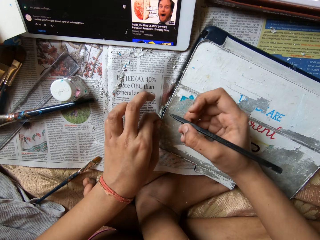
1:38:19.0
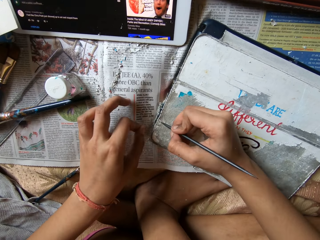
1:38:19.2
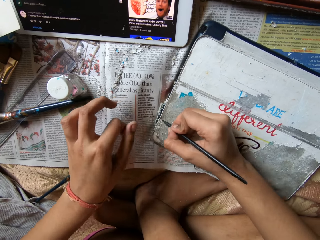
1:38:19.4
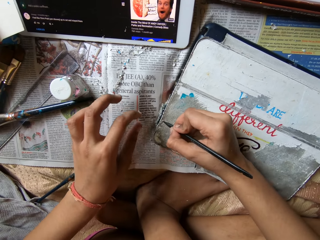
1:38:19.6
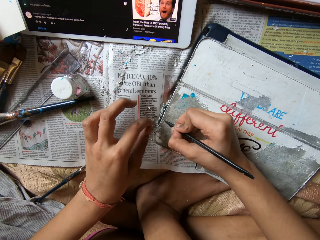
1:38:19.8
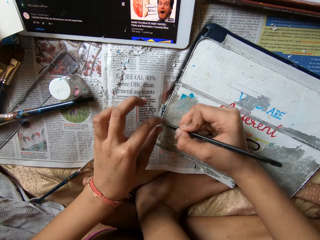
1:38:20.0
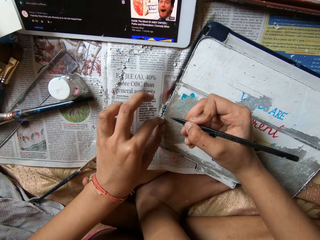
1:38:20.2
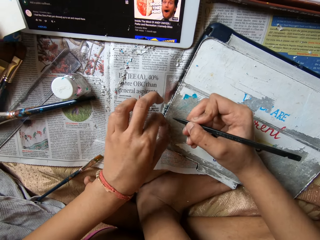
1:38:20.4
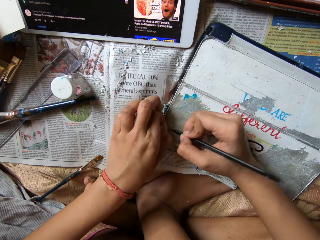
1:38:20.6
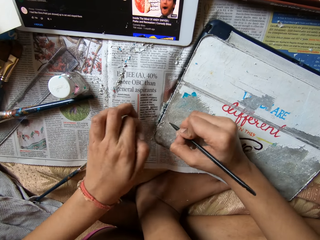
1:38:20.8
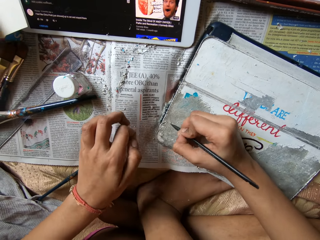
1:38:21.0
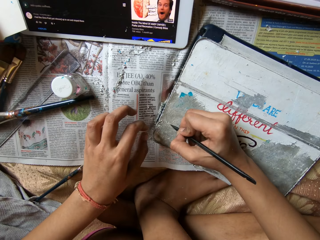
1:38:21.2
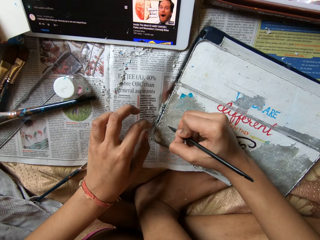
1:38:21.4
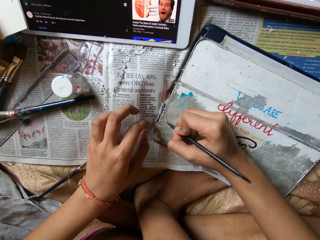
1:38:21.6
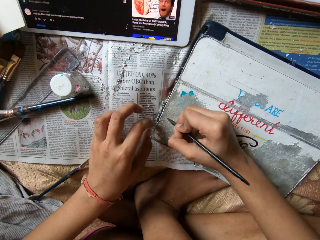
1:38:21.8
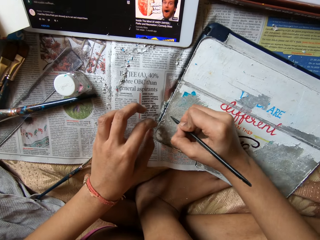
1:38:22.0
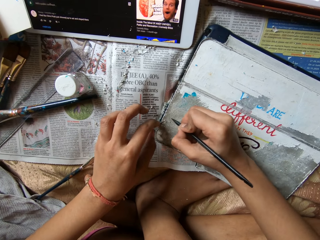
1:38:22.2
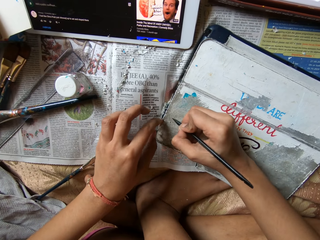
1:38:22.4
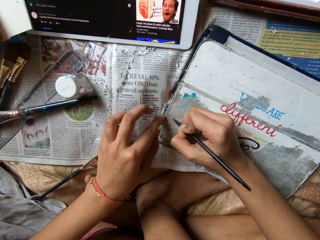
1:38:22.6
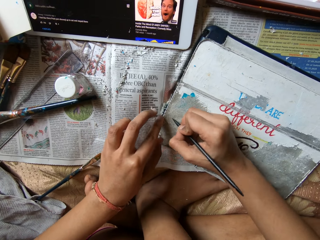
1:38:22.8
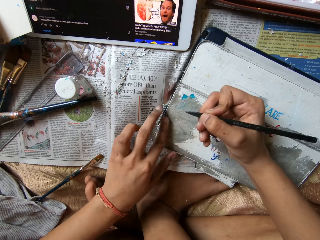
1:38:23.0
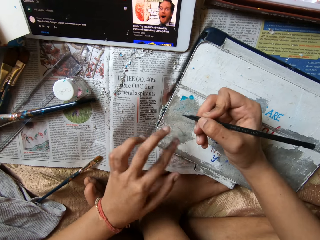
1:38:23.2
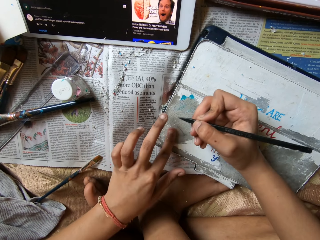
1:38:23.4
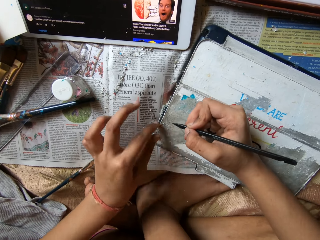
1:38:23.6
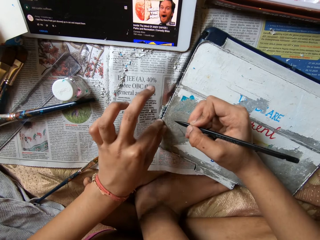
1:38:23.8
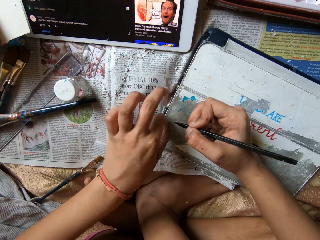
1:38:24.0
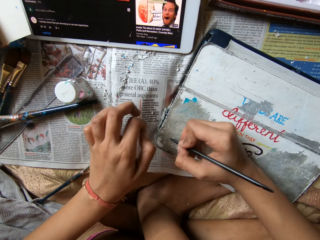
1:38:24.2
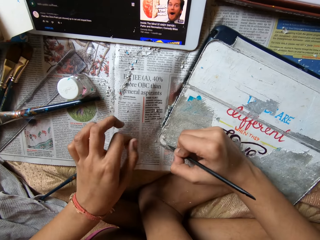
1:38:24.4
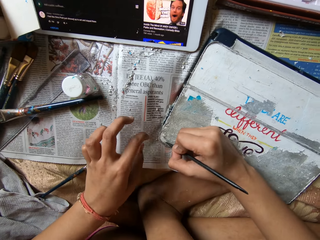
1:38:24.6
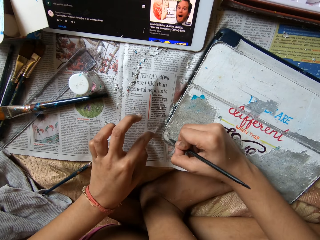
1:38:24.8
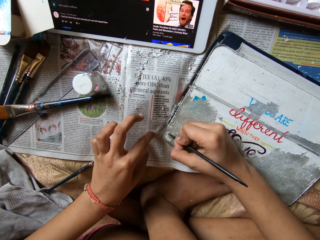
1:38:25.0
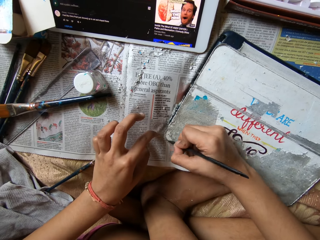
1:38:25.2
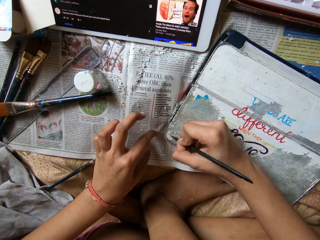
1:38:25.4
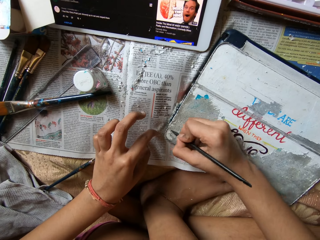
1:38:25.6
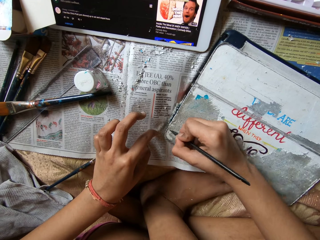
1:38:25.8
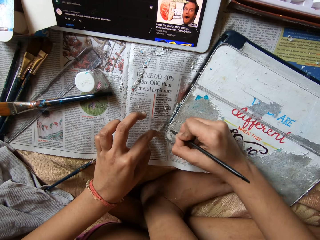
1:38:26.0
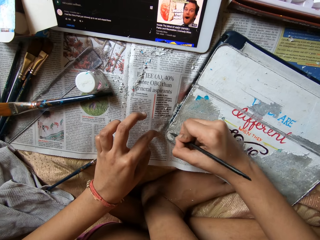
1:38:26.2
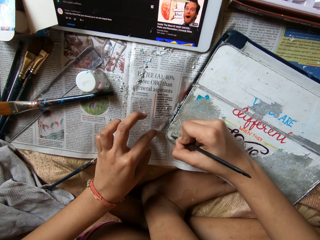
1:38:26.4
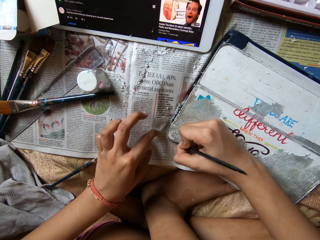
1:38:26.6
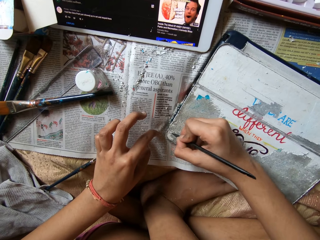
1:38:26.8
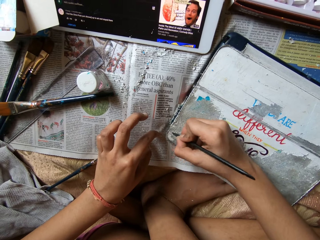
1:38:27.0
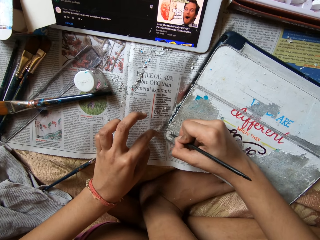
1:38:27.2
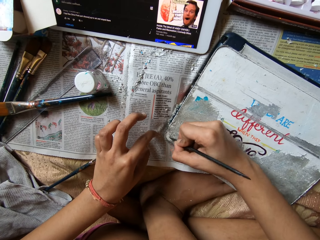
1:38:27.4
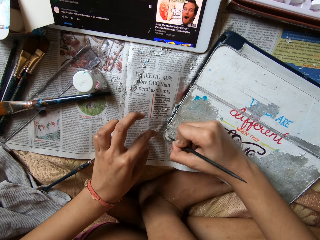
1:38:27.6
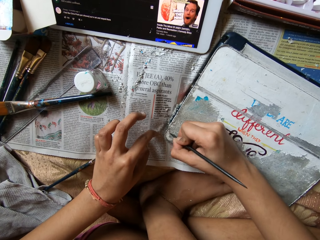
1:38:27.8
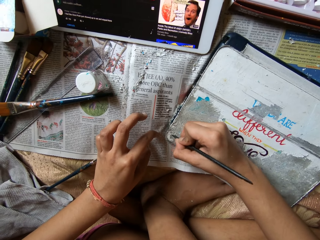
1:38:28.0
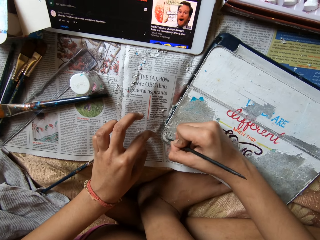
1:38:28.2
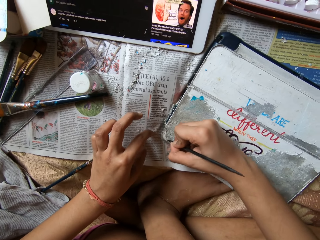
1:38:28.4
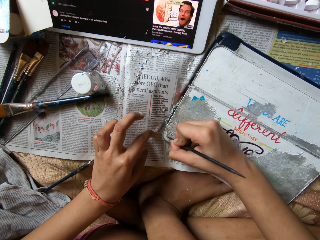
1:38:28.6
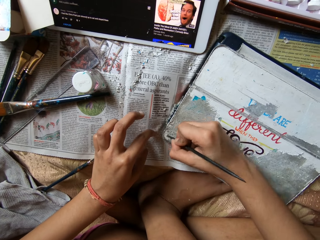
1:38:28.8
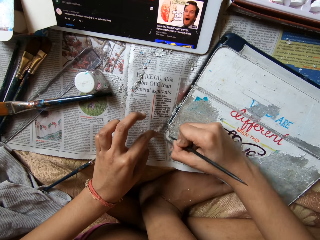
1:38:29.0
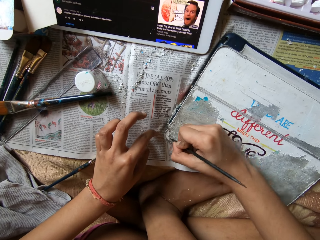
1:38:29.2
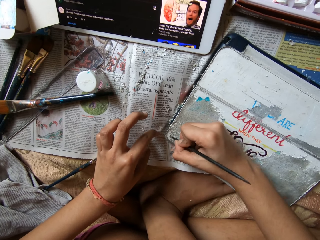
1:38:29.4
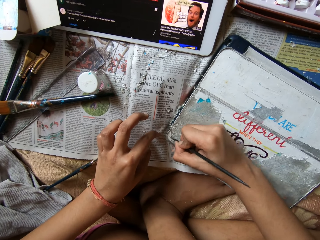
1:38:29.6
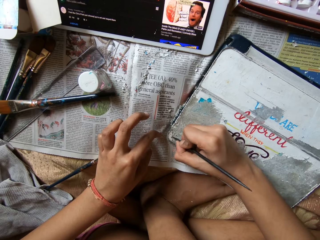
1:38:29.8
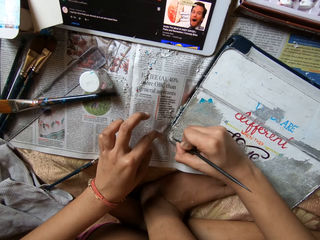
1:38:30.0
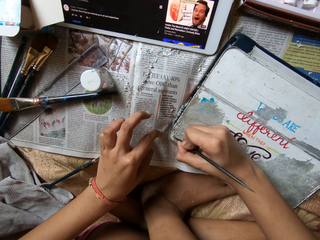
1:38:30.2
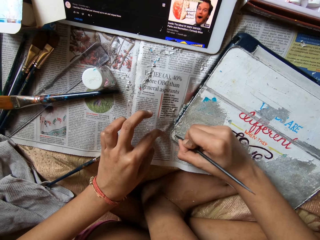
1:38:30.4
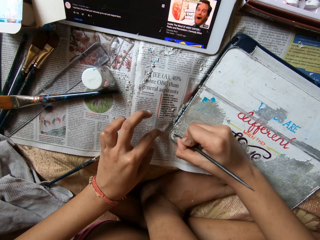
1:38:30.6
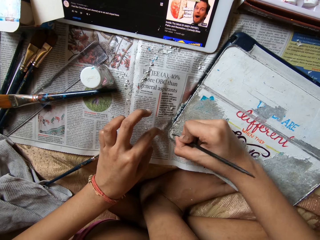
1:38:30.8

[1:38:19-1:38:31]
The camera wearer removes paper debris from the tablet case cover with her left hand. She scrapes paper from the tablet case cover with the modelling tool in her right hand. She shakes off the paper debris in her right hand. She removes paper debris from the tablet case cover with her left hand. She scrapes paper from the tablet case cover with the modelling tool in her right hand. She wipes off paper debris from the tablet case cover with her left hand. She places her left hand on the newspaper sheet. She scrapes paper from the tablet case cover with the modelling tool in her right hand. She colors with a pencil.

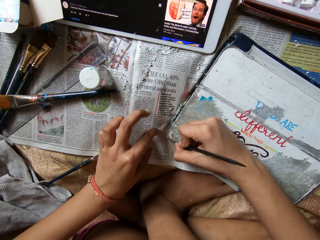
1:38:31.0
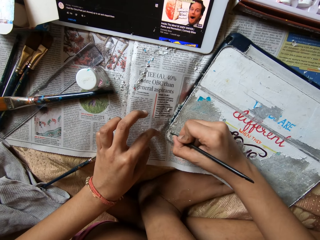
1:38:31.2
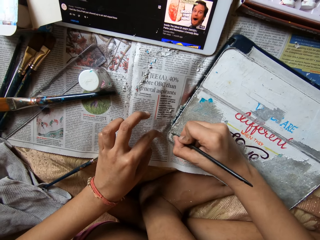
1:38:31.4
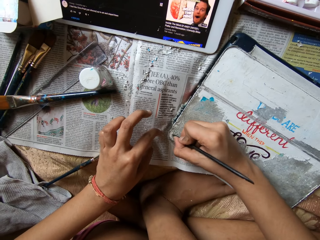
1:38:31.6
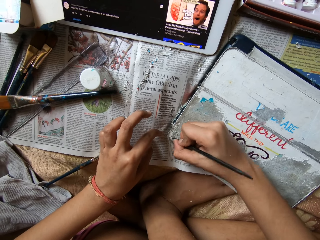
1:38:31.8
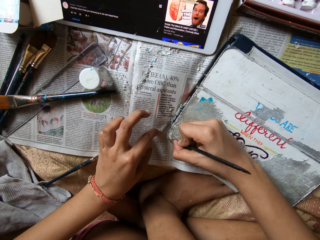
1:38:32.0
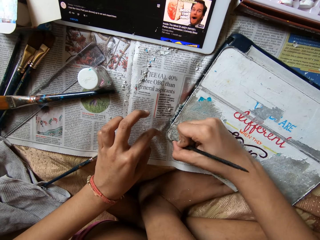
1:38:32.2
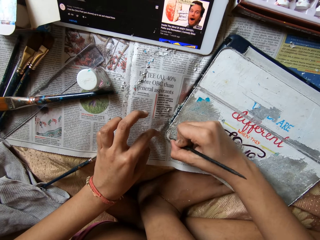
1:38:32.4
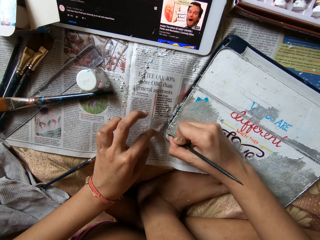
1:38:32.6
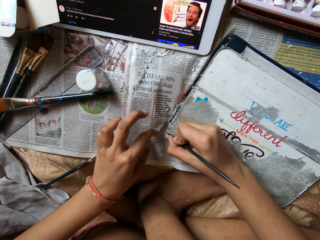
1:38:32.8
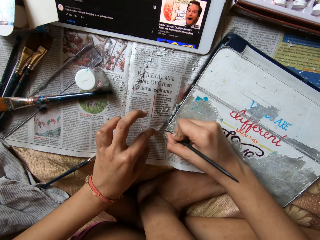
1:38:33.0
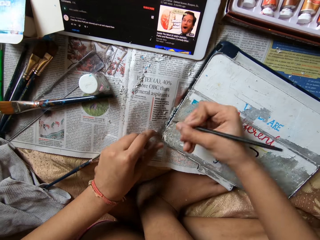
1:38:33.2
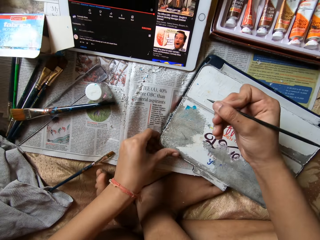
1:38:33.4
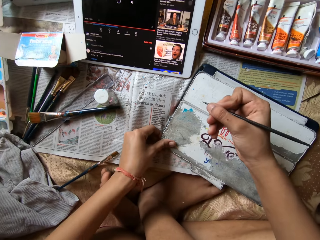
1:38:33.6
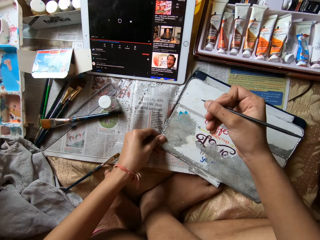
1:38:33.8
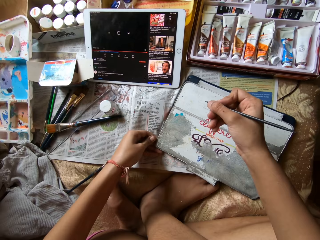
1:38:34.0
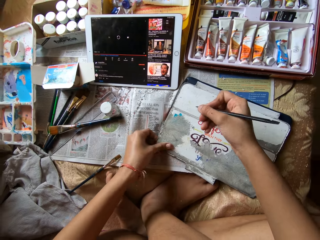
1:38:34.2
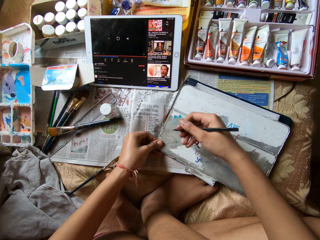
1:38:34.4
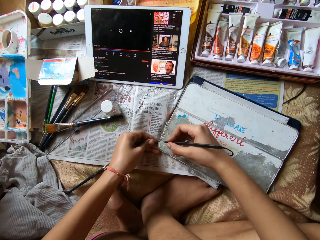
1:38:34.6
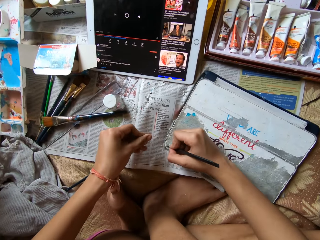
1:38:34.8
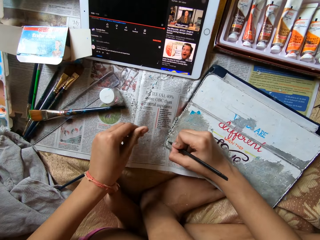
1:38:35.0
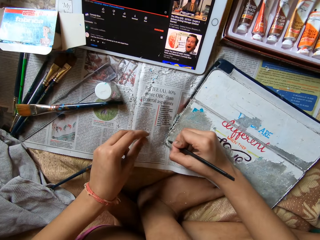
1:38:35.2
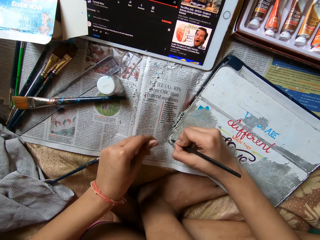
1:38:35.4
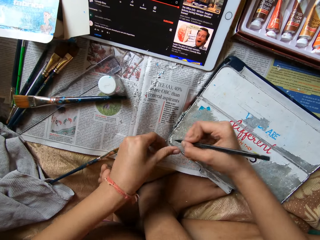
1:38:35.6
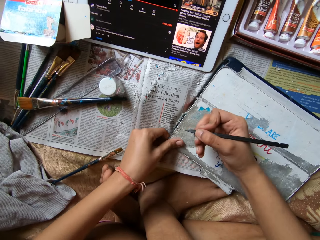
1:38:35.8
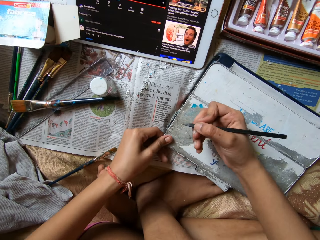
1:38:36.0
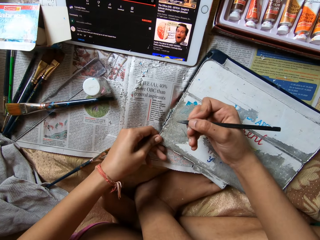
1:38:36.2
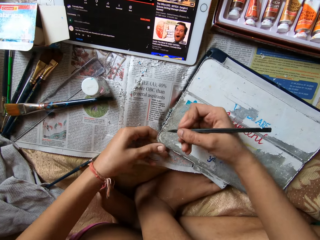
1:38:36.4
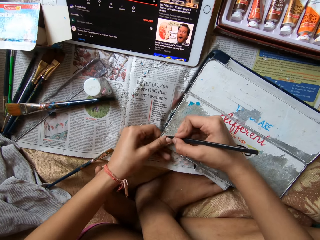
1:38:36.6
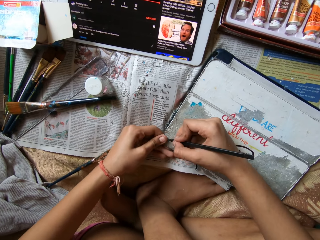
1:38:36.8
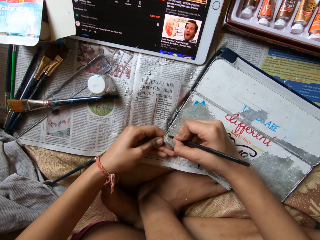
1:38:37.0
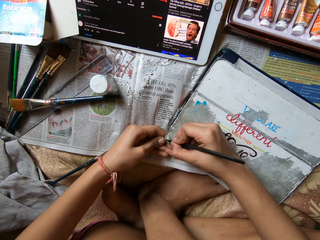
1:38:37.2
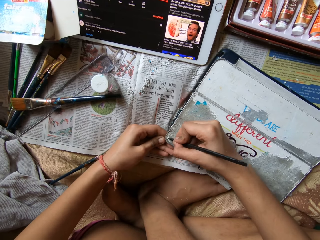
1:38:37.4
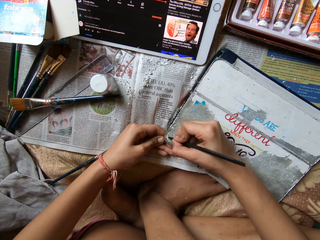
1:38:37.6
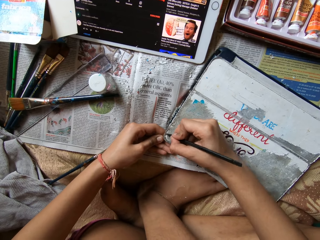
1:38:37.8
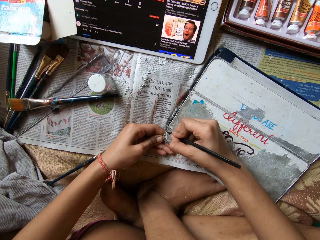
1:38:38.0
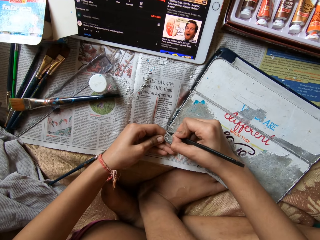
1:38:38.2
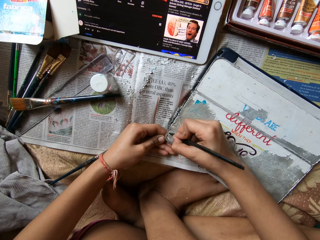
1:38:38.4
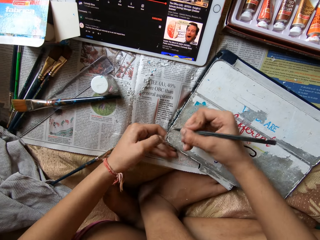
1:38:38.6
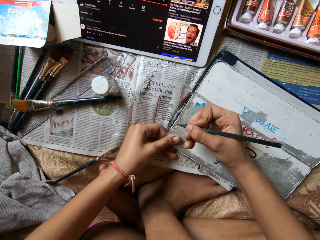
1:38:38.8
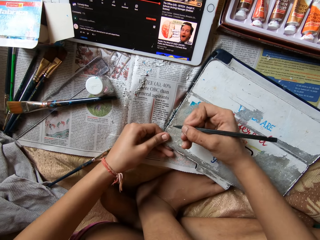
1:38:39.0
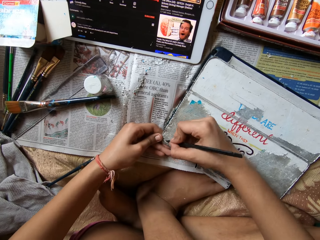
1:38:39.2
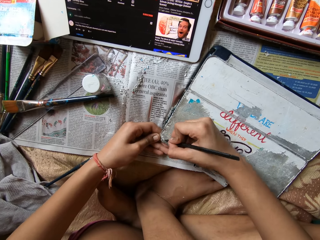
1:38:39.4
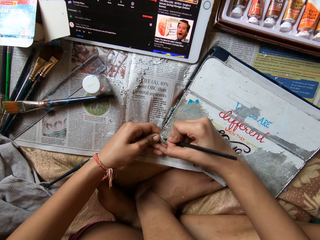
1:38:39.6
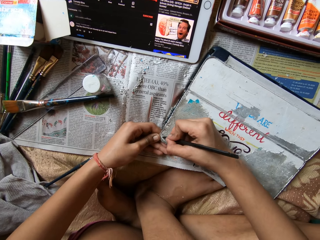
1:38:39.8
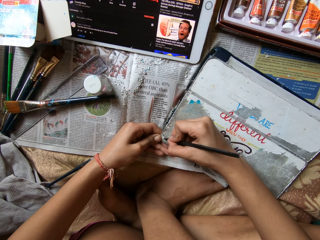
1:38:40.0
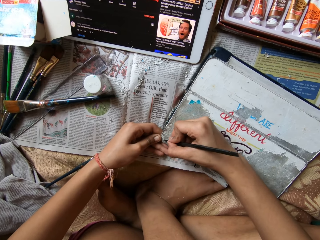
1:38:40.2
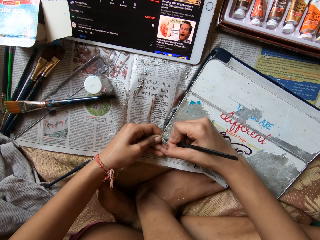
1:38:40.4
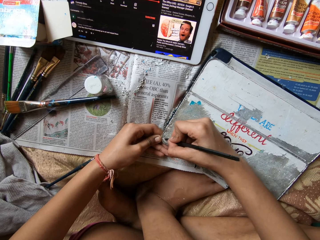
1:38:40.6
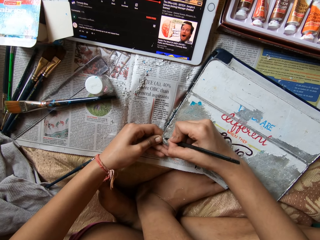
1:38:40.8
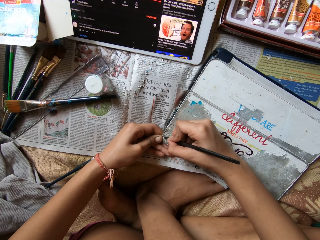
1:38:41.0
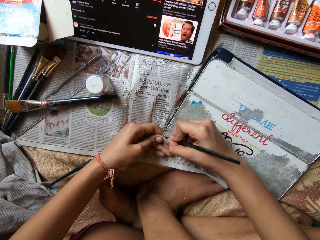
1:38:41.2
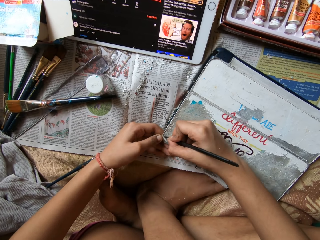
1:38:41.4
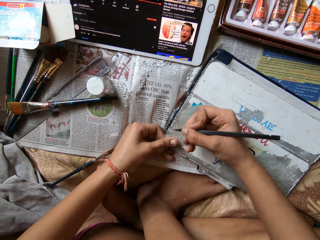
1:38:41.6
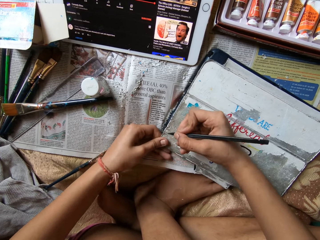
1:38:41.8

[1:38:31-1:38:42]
The camera wearer wipes off paper debris from the tablet case cover with her left hand. She scrapes paper from the tablet case cover with the modelling tool in her right hand. She wipes off paper debris from the tablet case cover with her left hand. She scrapes paper from the tablet case cover with the modelling tool in her right hand. She wipes off paper debris from the tablet case cover with her left hand. She scrapes paper from the tablet case cover with the modelling tool in her right hand. She wipes off paper debris from the tablet case cover with her left hand.
